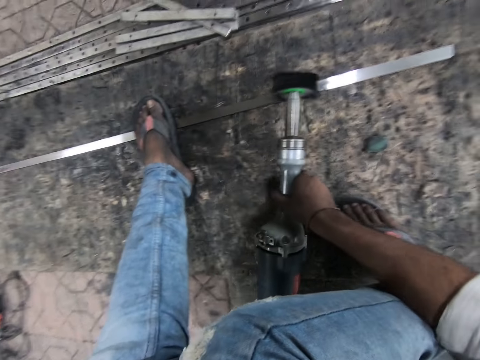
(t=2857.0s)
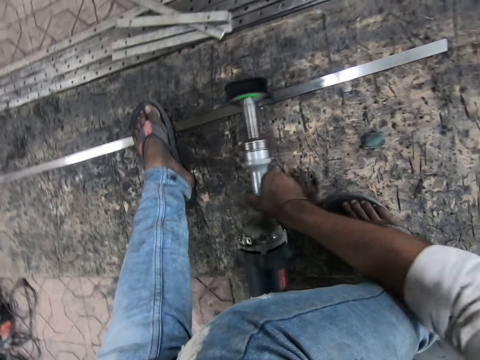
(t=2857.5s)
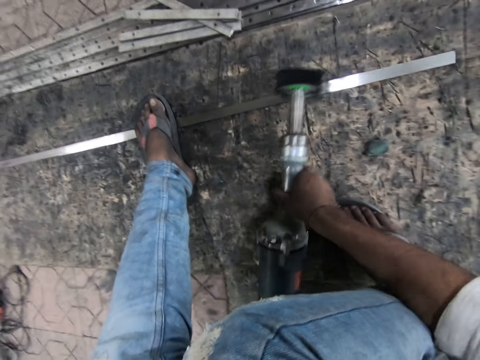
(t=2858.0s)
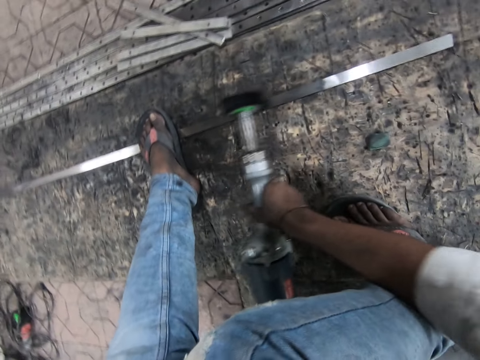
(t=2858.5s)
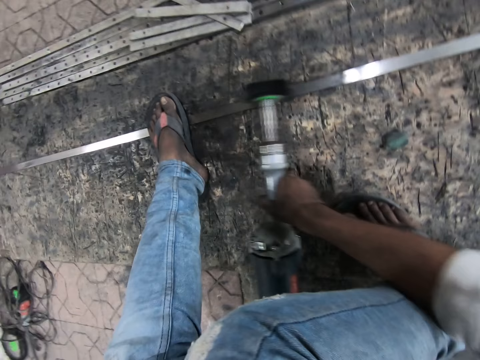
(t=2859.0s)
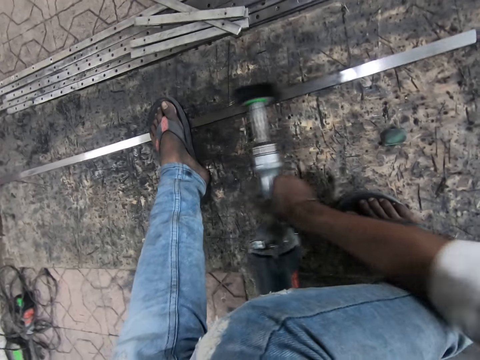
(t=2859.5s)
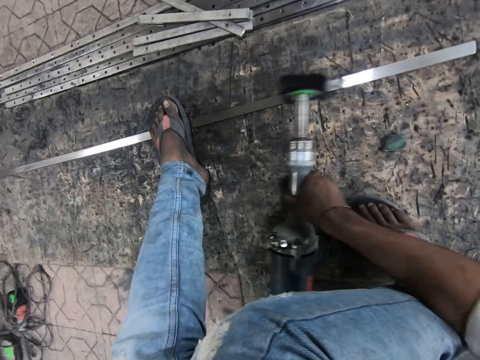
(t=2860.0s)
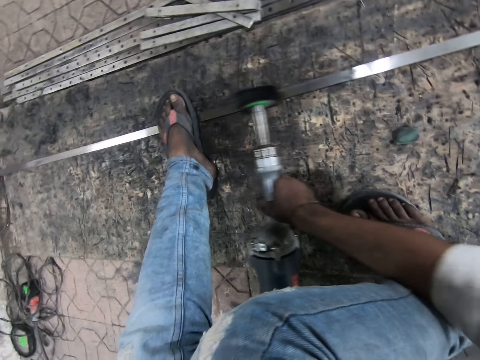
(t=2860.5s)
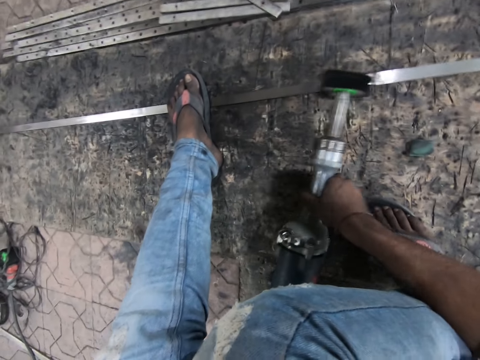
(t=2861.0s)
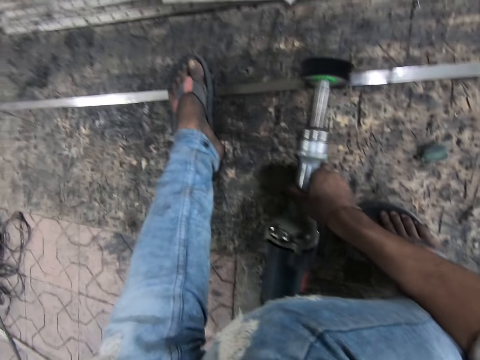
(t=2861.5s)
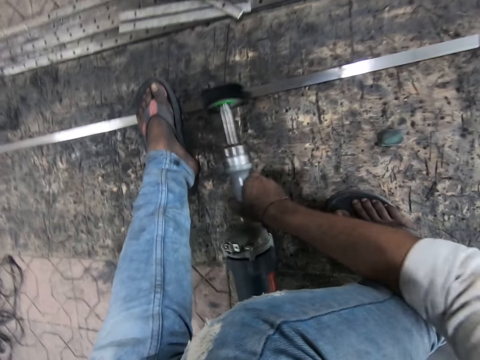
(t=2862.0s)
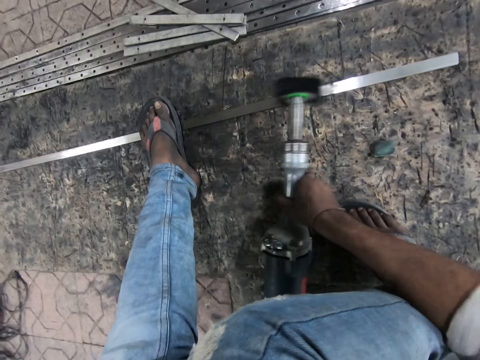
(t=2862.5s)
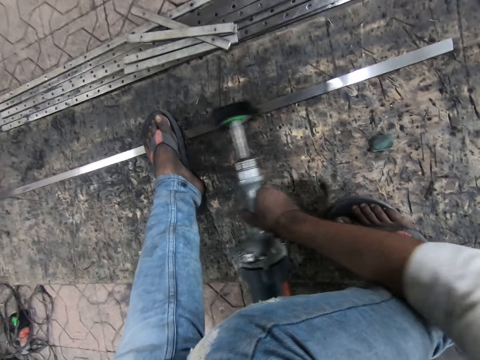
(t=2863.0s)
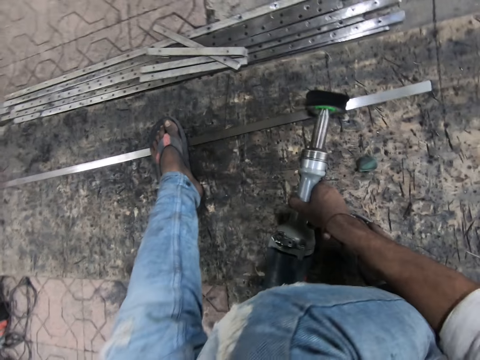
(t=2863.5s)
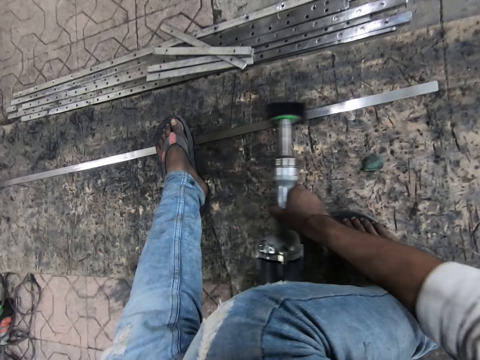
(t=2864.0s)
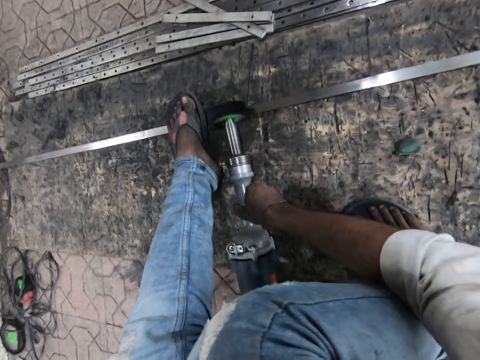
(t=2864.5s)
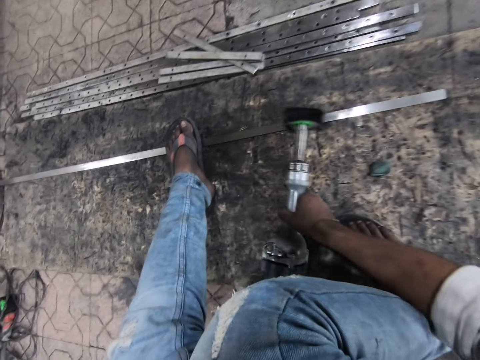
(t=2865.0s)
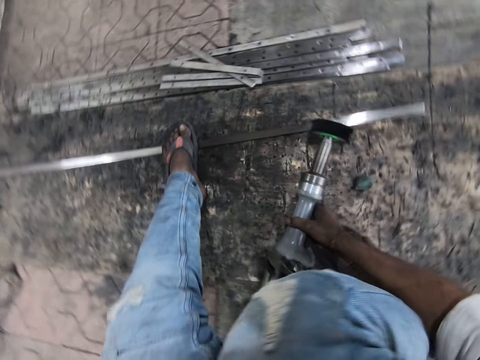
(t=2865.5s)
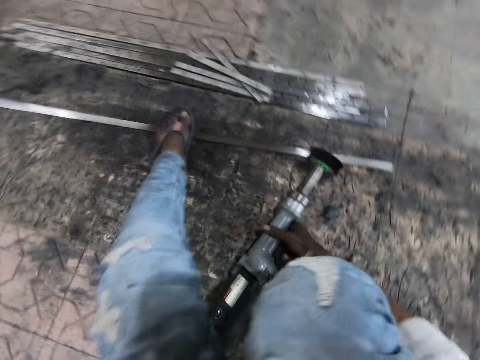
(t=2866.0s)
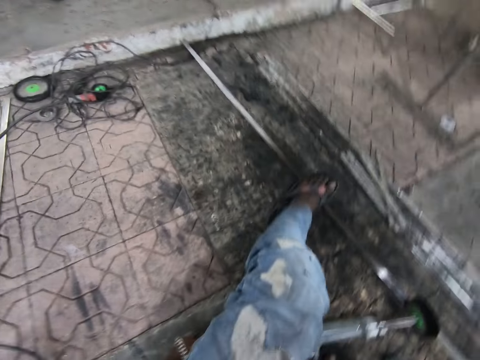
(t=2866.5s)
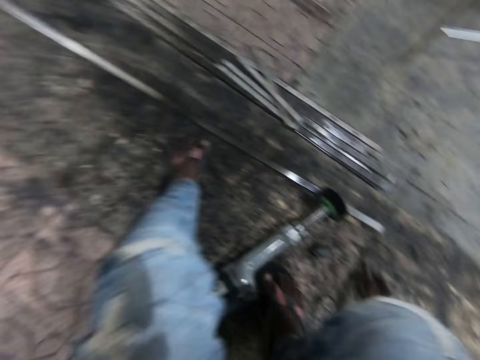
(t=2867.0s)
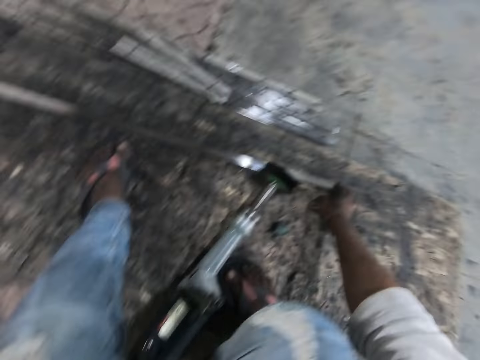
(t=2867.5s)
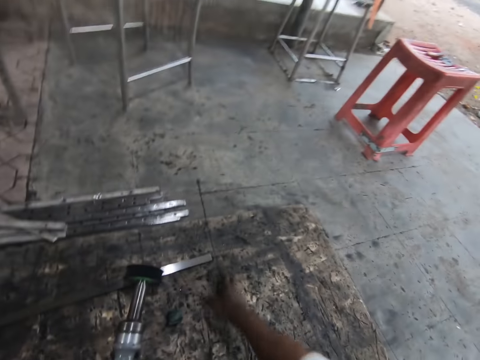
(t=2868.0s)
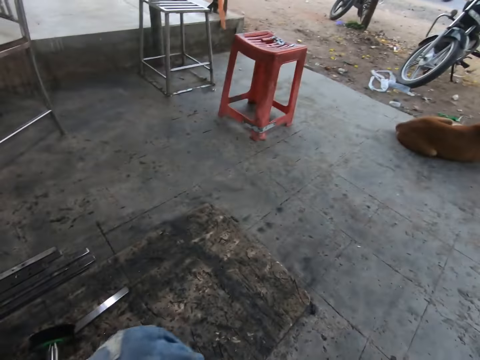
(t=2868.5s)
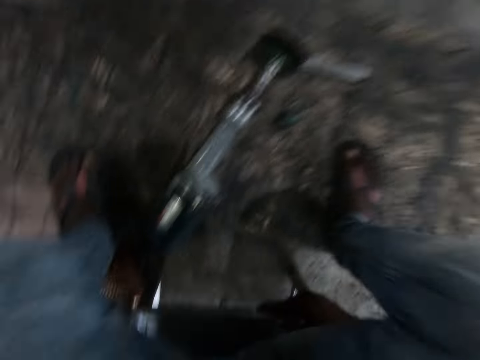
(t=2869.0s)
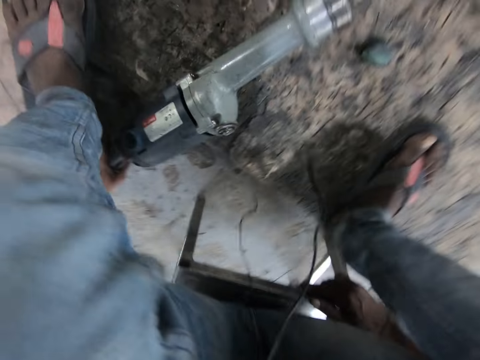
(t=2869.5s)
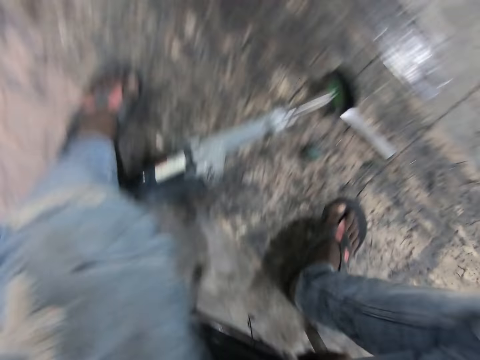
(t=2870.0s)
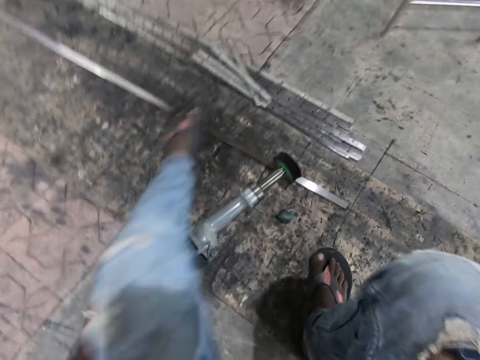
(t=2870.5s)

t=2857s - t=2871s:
The camera wearer drops the straight grinder. He moves the piece of metal. He adjusts his seat's position.

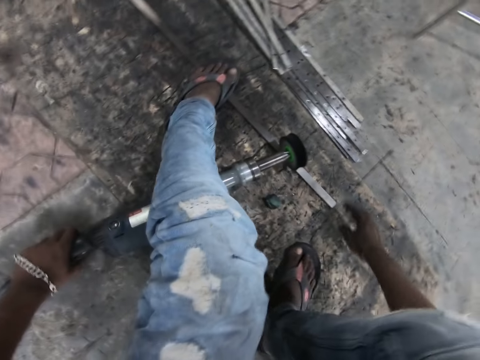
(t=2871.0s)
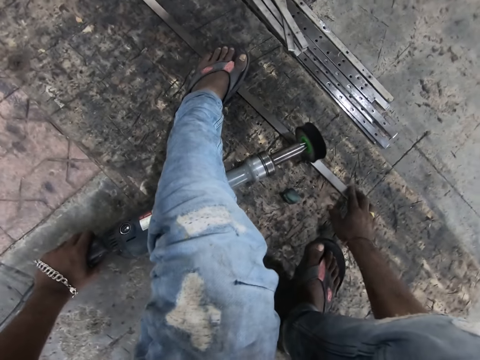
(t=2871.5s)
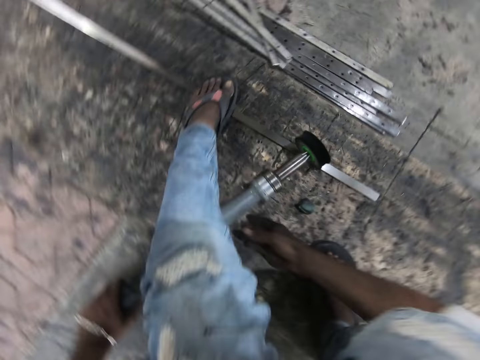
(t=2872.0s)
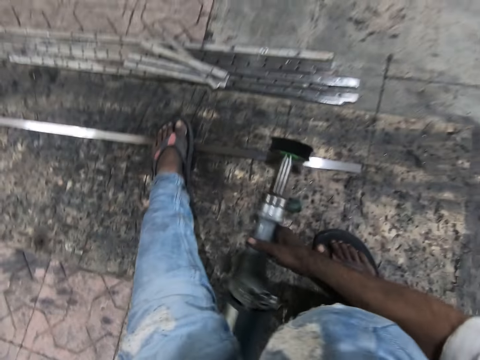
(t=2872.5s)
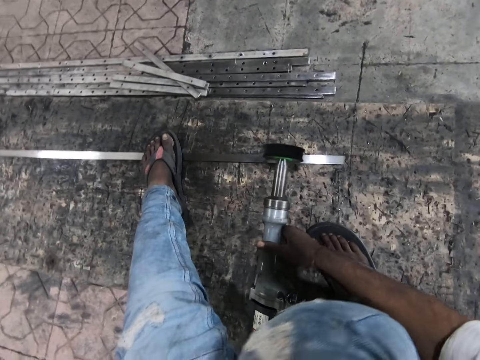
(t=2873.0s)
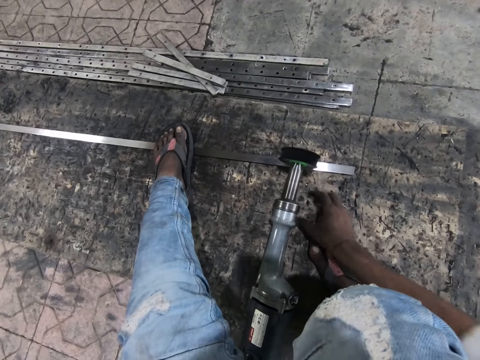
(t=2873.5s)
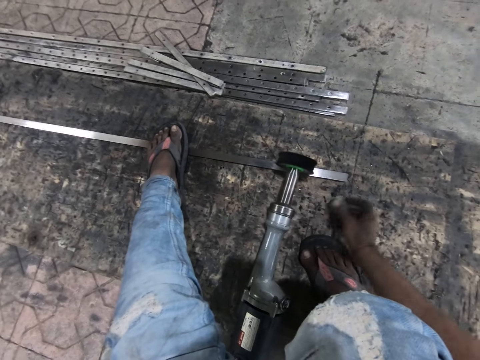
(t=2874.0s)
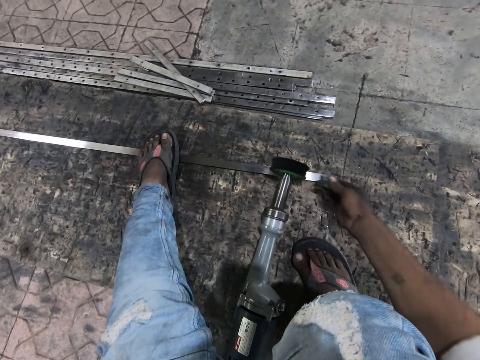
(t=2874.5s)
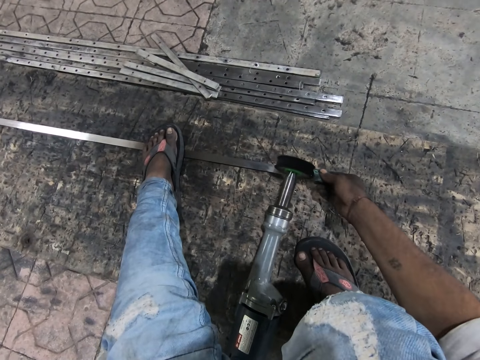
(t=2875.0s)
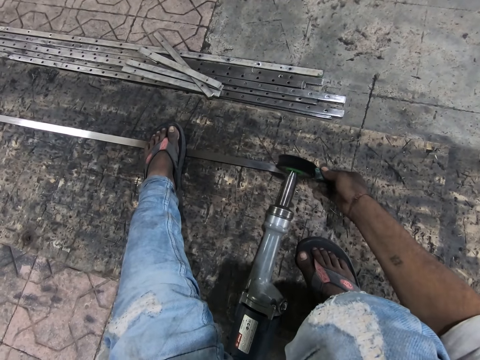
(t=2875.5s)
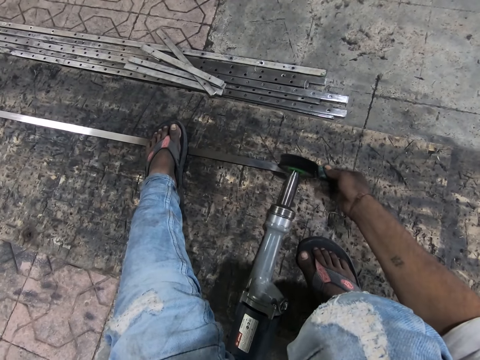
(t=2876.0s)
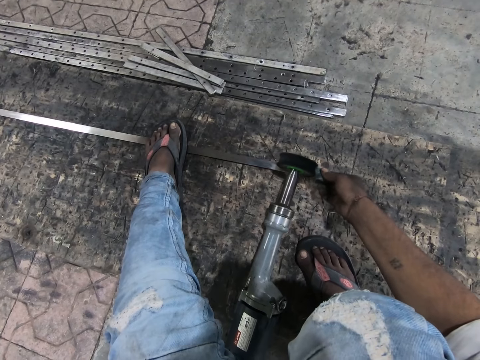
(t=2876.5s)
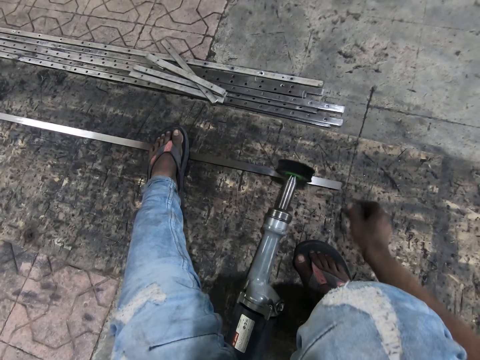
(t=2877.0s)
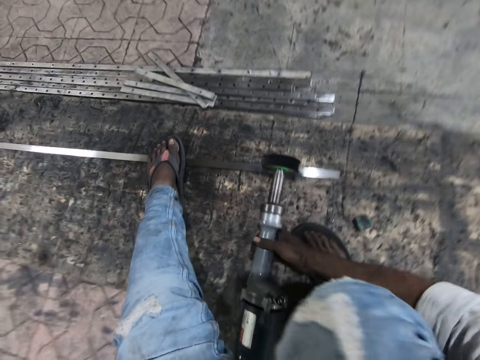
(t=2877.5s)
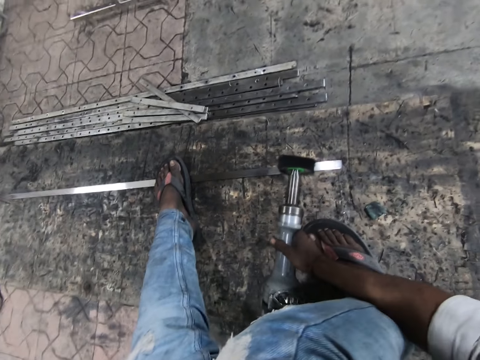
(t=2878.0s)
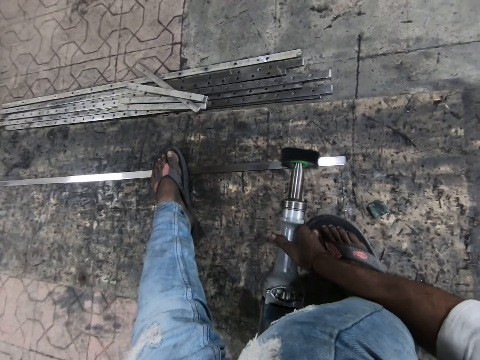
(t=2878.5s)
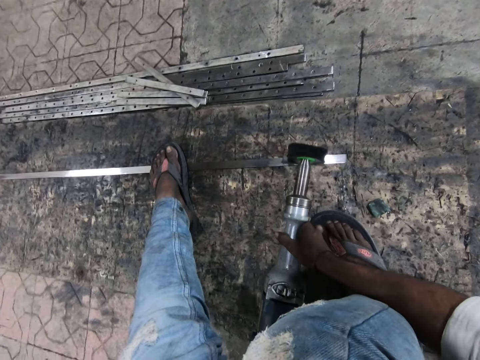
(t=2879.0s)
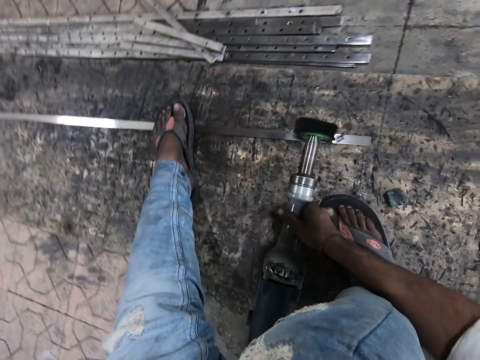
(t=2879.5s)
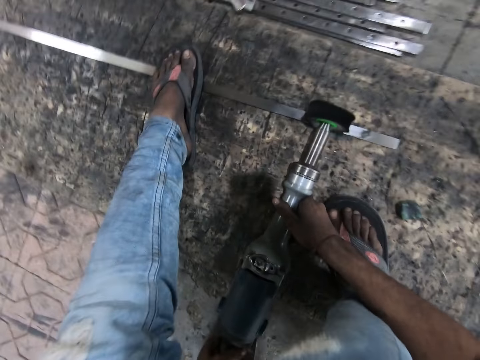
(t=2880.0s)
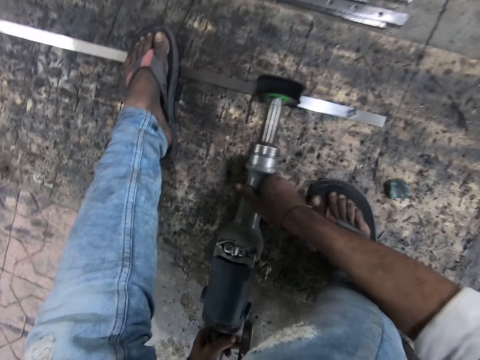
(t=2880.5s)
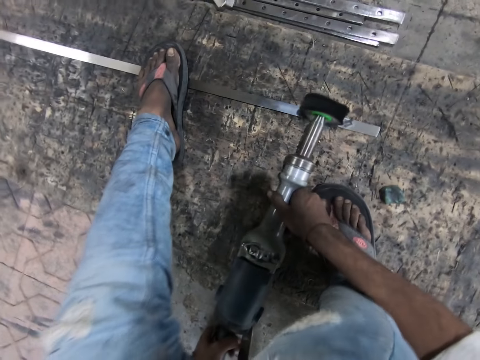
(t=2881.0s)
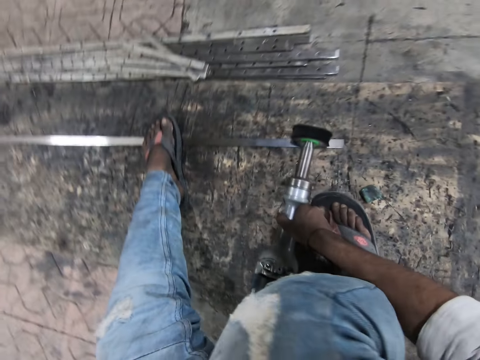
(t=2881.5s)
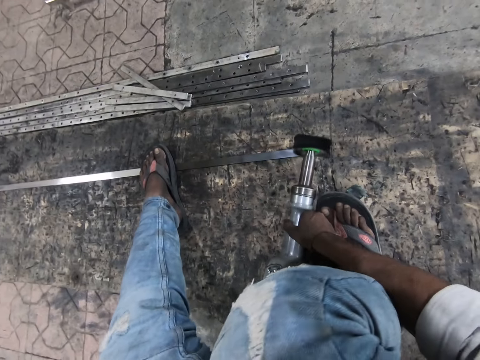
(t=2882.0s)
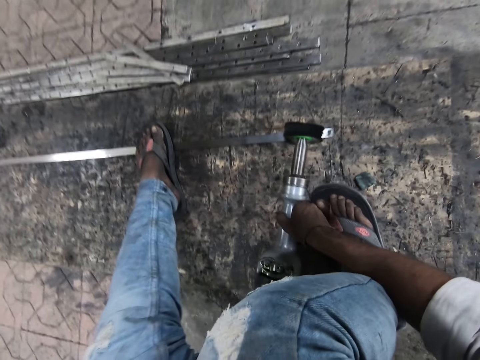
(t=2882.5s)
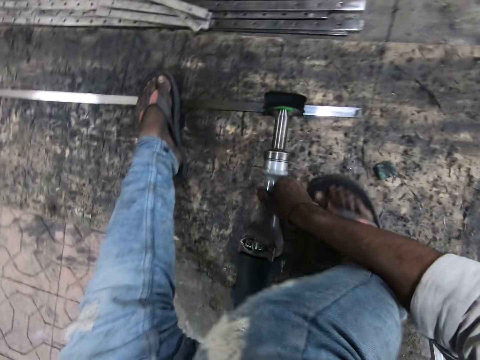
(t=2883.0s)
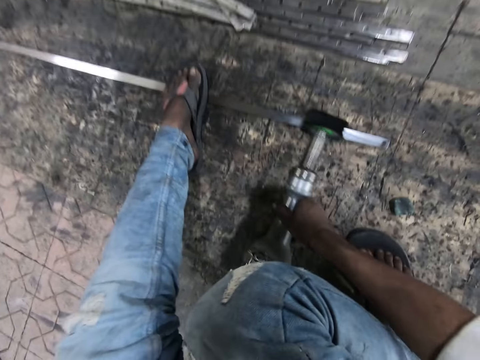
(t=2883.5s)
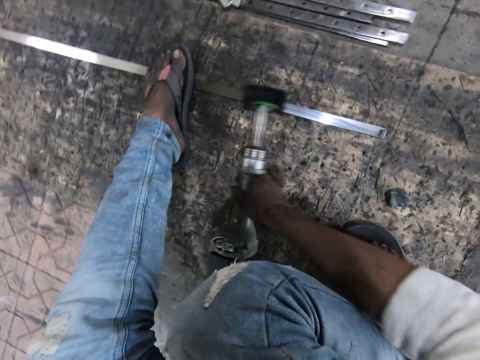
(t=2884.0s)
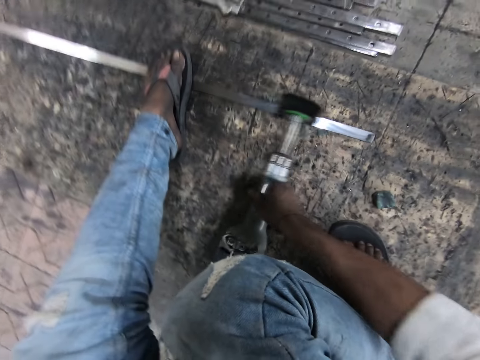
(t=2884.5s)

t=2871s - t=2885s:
The camera wearer holds the straight grinder with his left hand. He carries the straight grinder. He takes the rotary tool. He takes the rock with his right hand. He places the rock beside the straight grinder disc. He drops the rock. He polishes the metal strip with the straight grinder.
